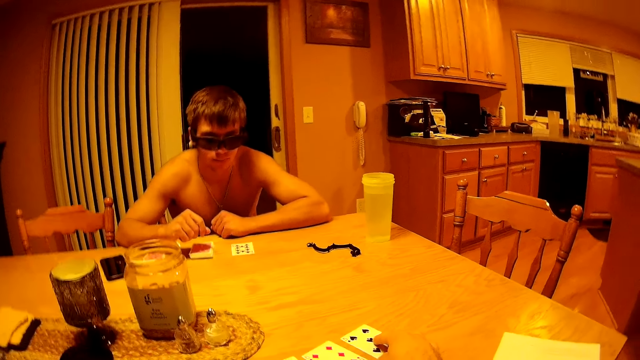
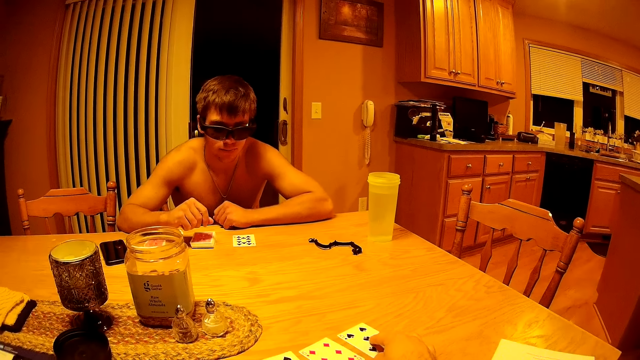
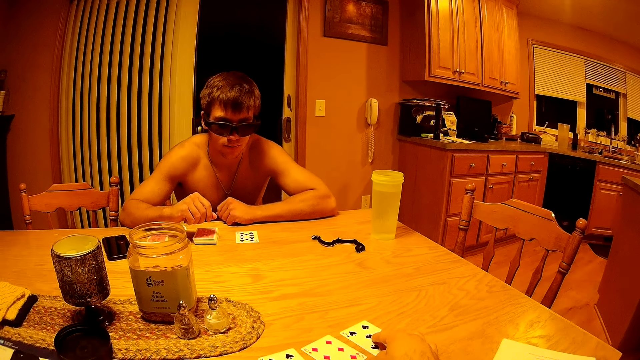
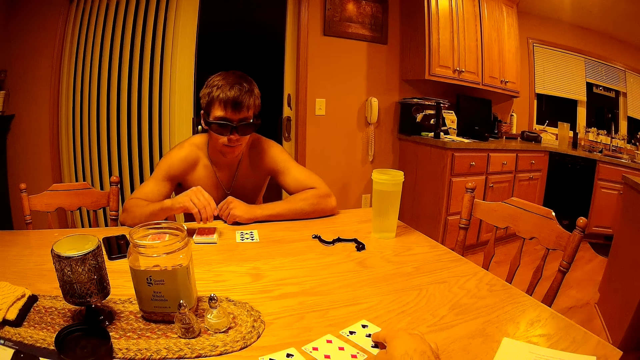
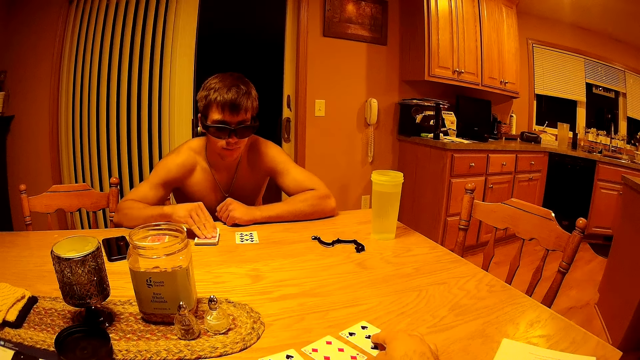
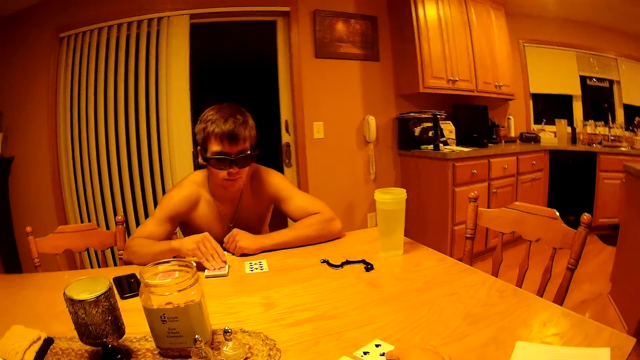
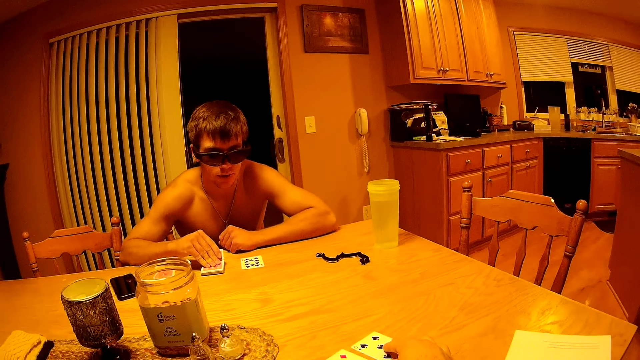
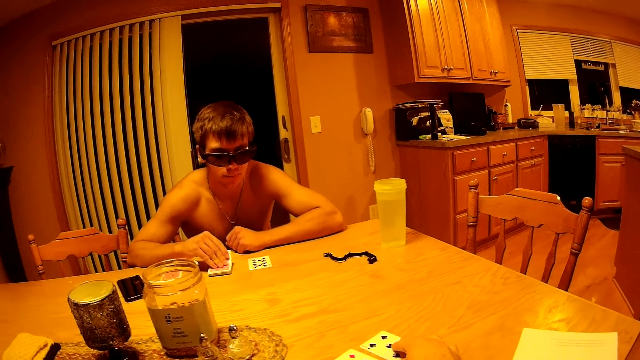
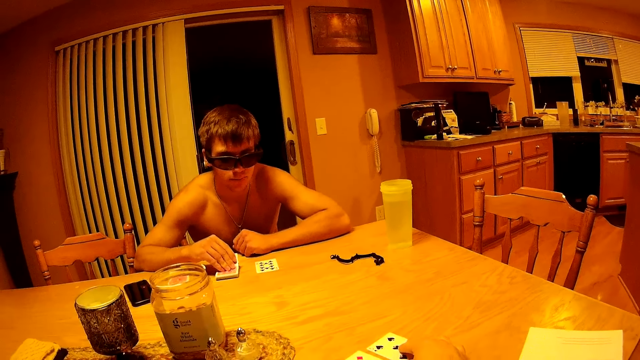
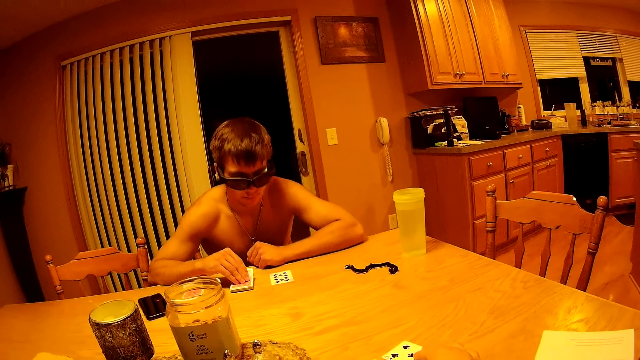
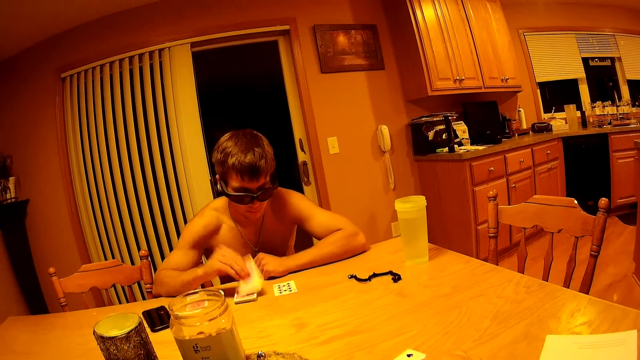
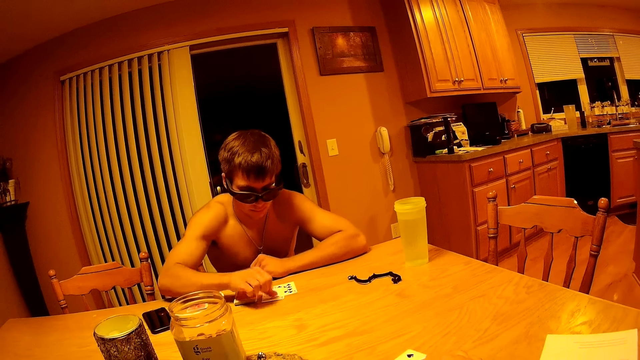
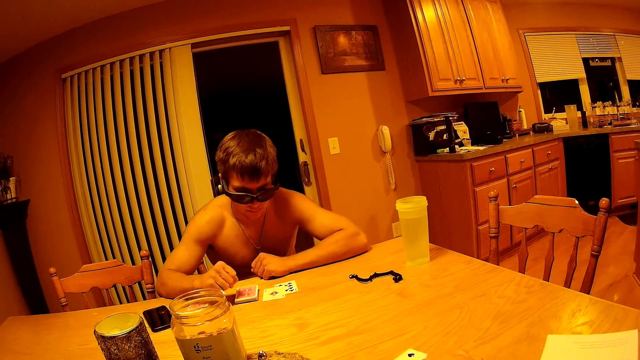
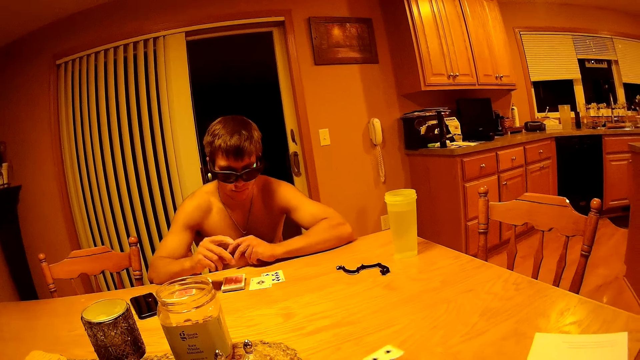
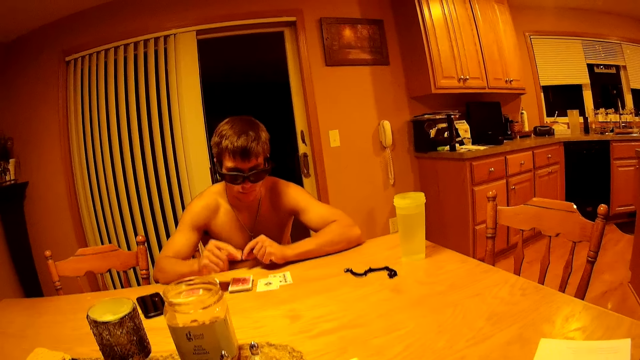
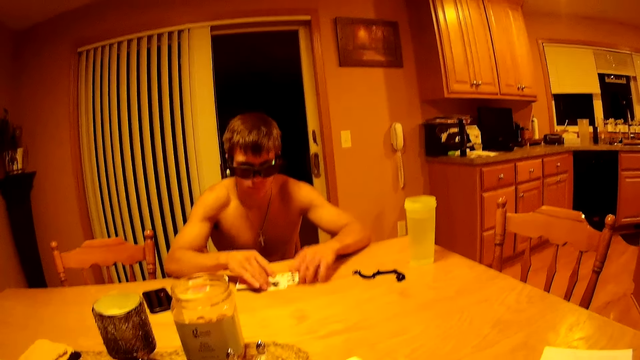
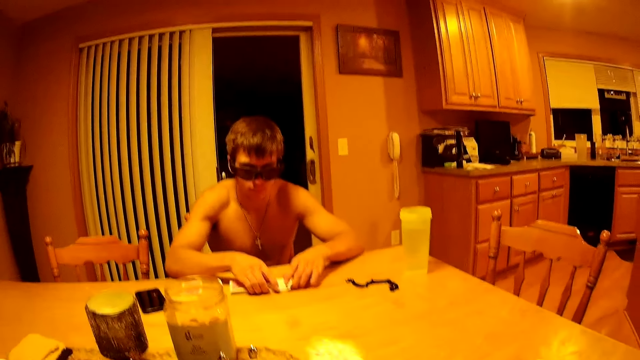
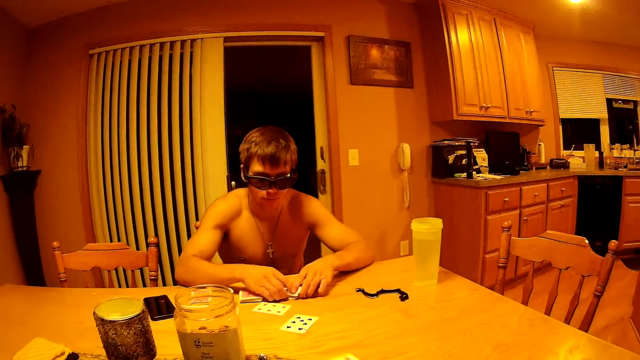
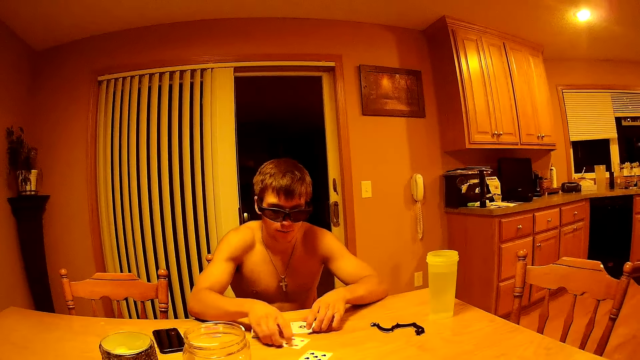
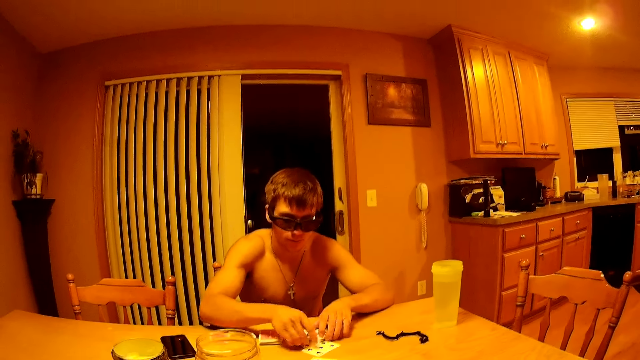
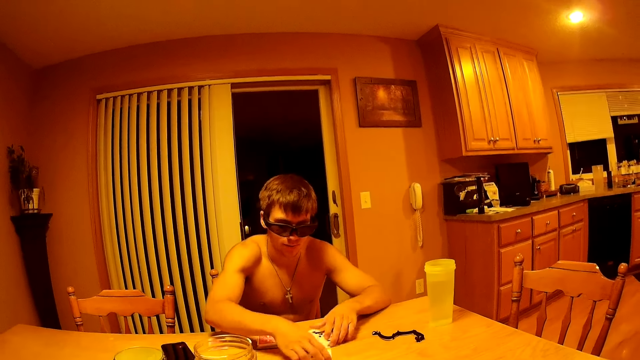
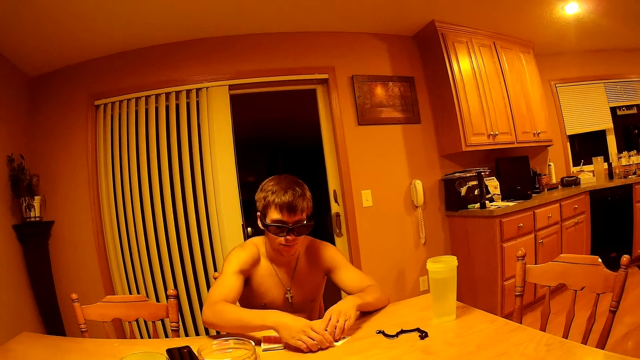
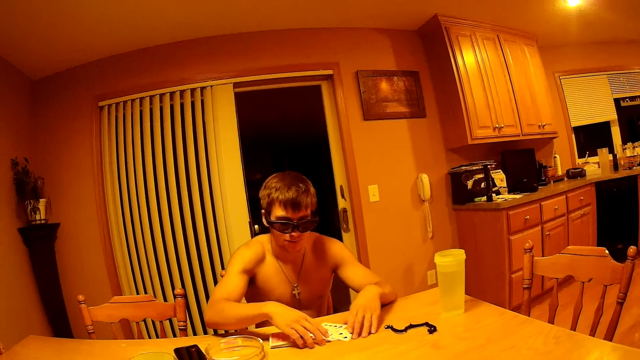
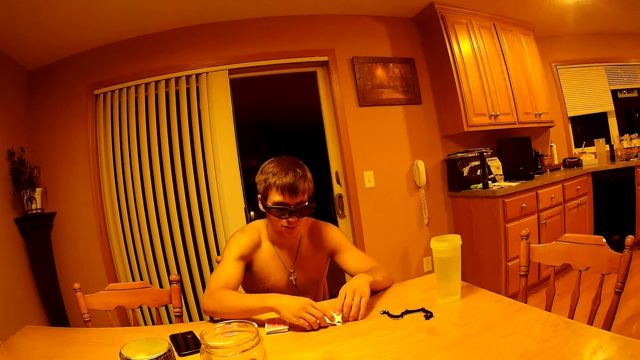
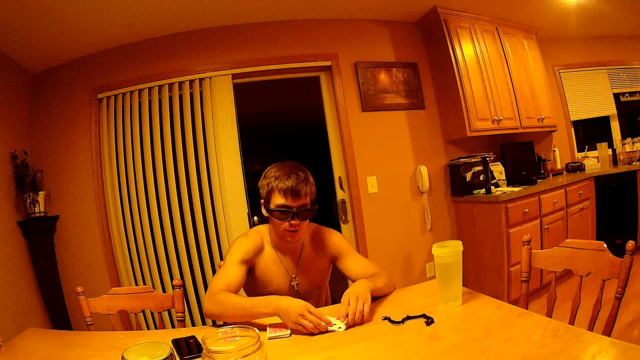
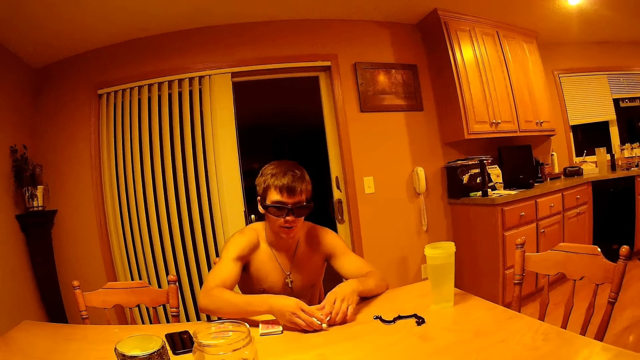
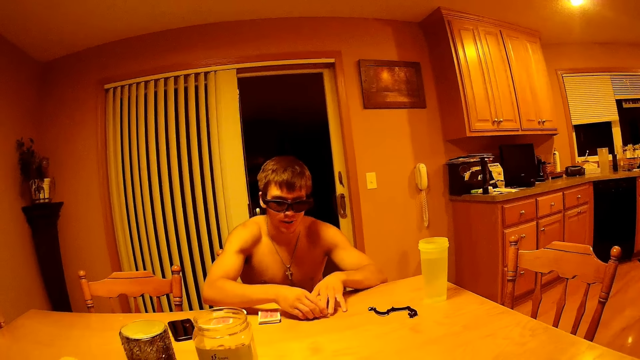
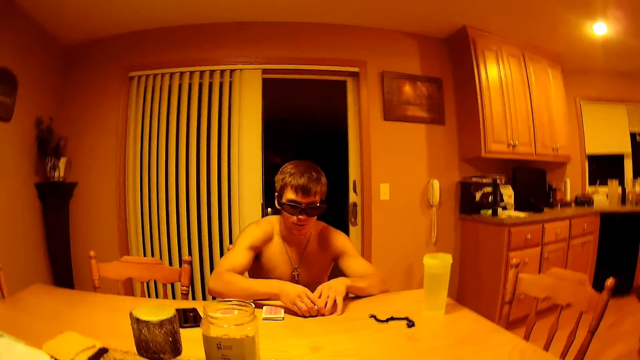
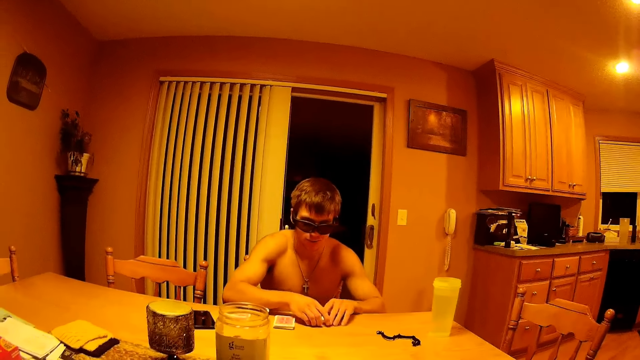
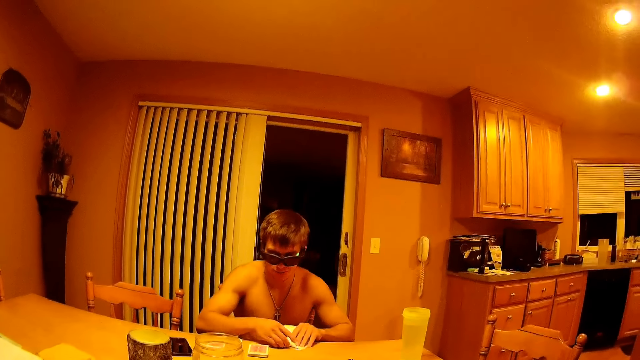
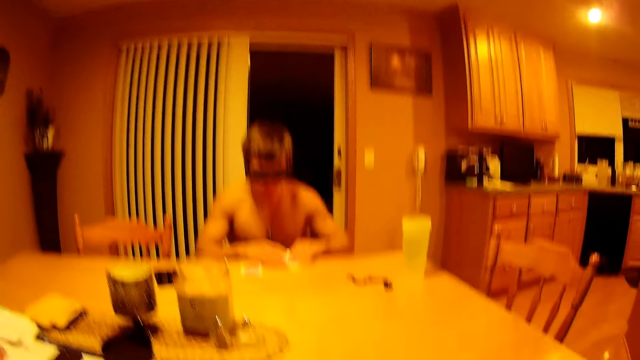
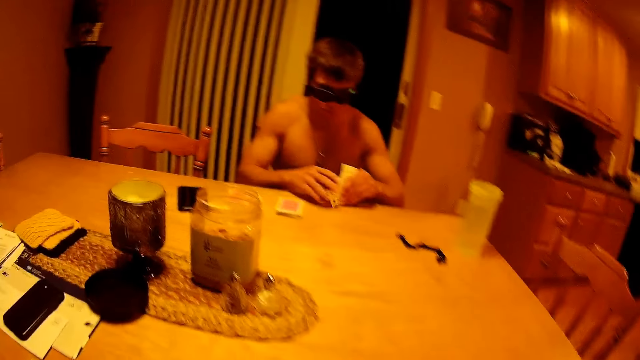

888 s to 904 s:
The camera wearer puts his fingers on the club card passed to him. The man picks a card from the deck and puts the card on the table. The man snaps his fingers. The camera wearer moves the club card on the table. He throws a card to the man across the table. The man touches the cards on the table. The man collects the cards. The man touches a card on the table with his right hand. The camera wearer passes a card across the table. The man puts the cards together on the table. The man picks a card from the table.

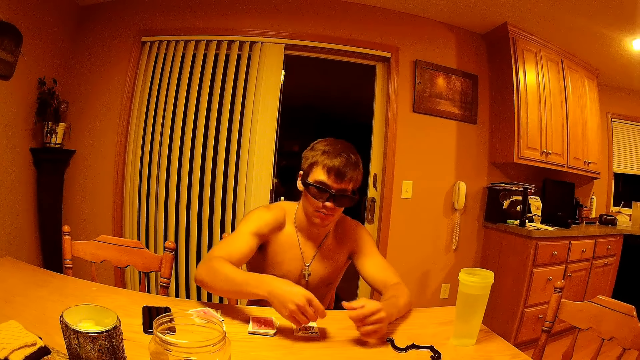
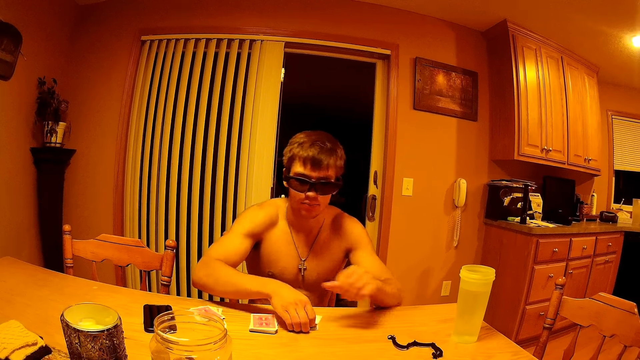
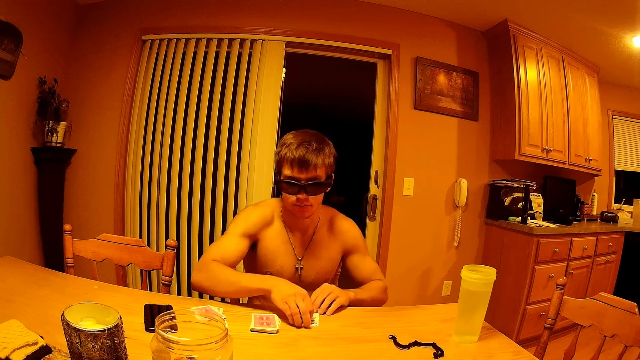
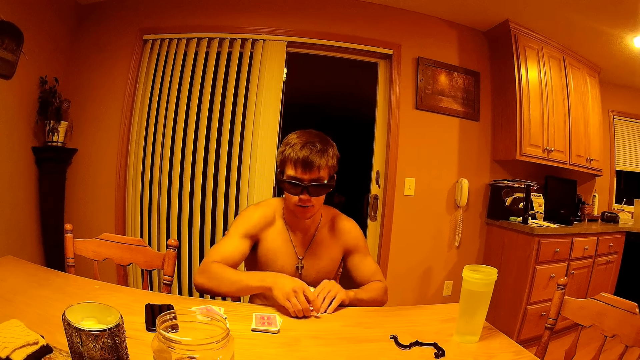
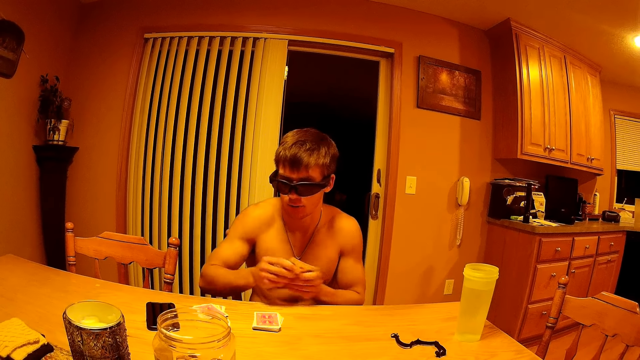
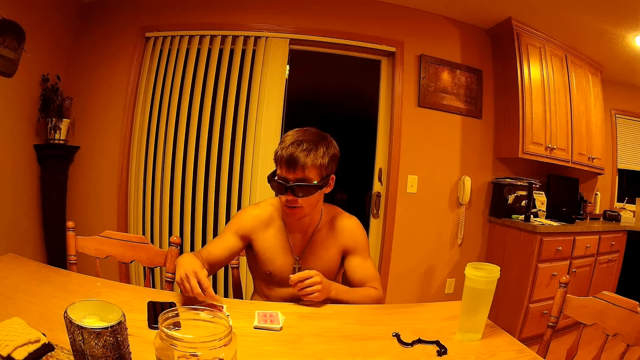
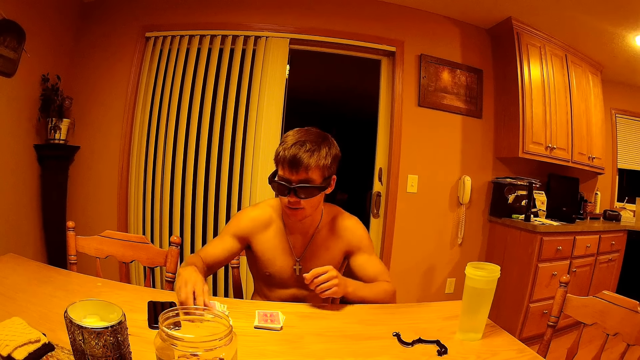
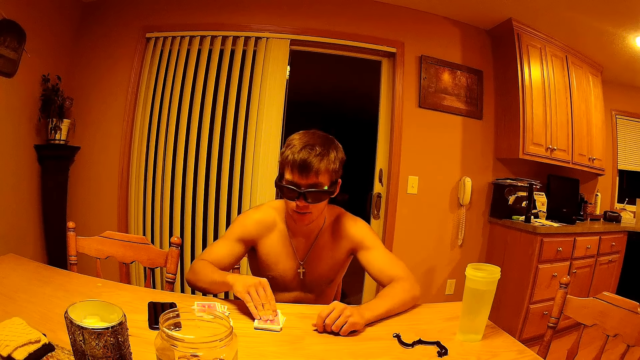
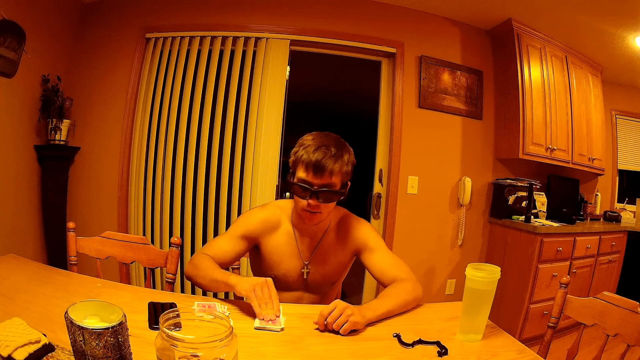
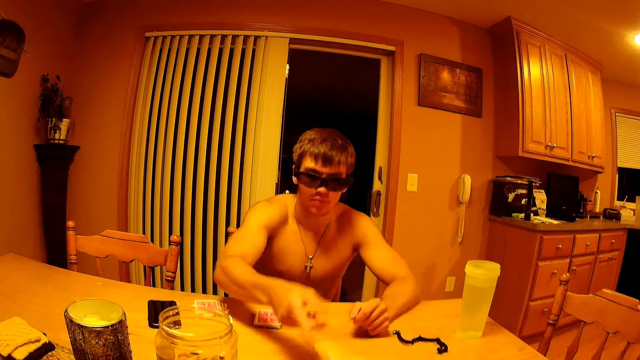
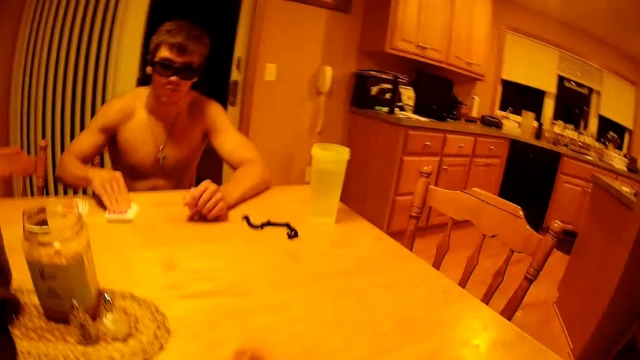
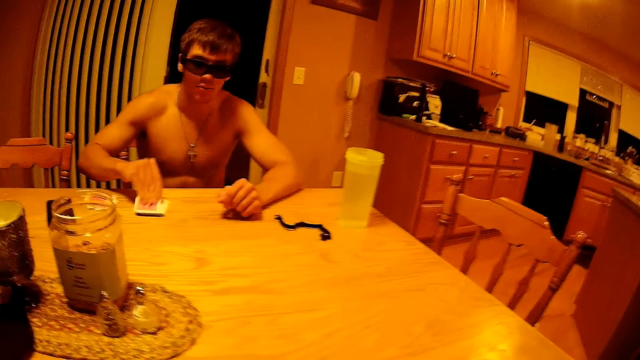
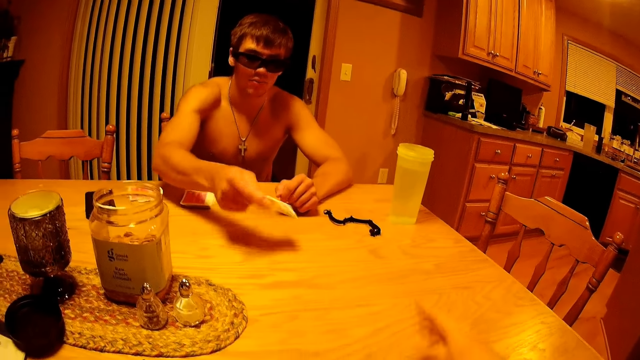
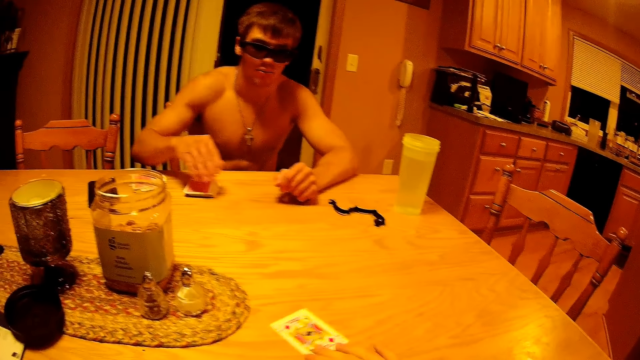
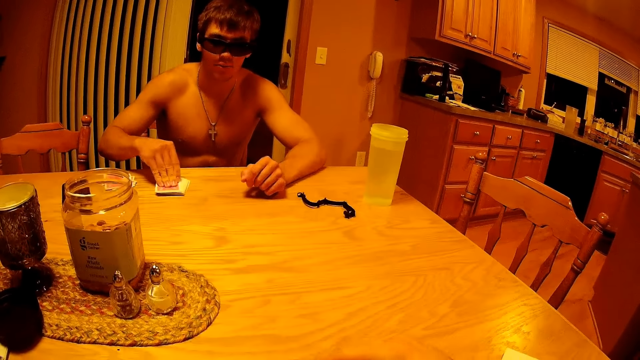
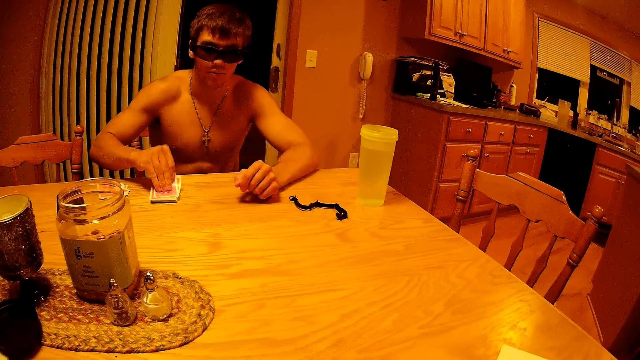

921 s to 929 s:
The man picks a card from the table and puts cards on a deck. The man picks cards from the table and puts a card on the table with his right hand. The man plays the cards. The man picks a card from the deck and passes a card across the table. The man picks a card from the deck. The camera wearer picks a card off the table. The man passes a card across the table. The camera wearer picks a card again. They touch a card on the table. The man picks a card from the deck.
